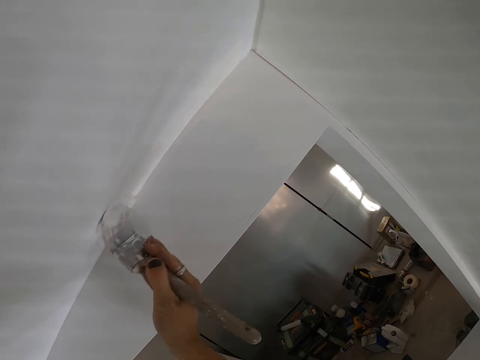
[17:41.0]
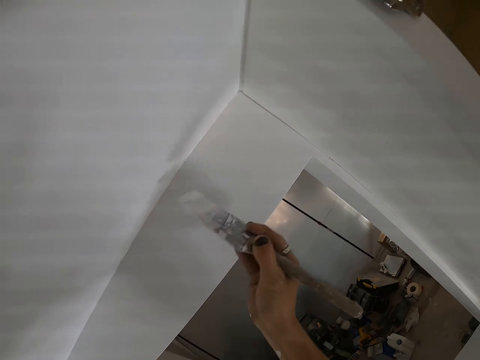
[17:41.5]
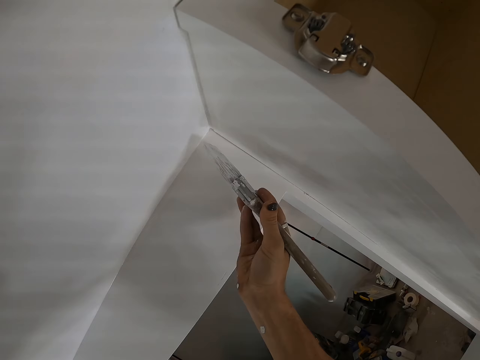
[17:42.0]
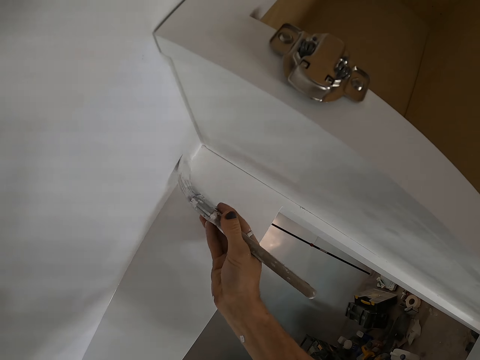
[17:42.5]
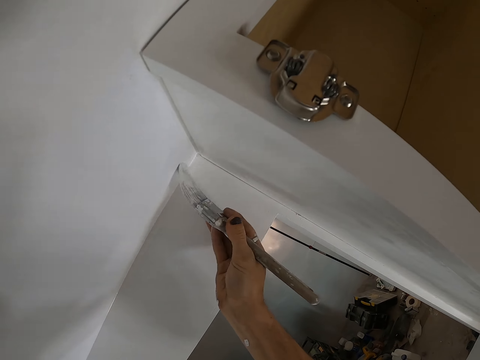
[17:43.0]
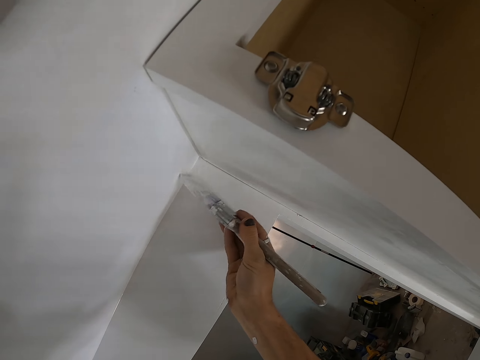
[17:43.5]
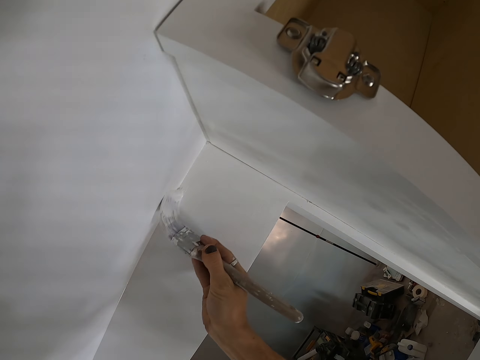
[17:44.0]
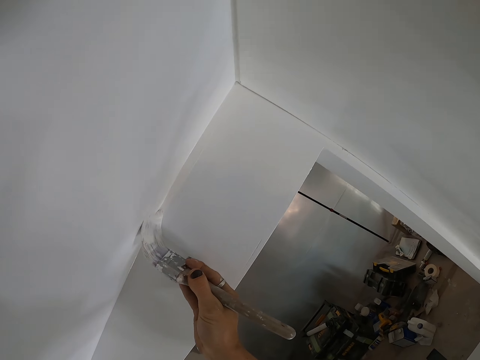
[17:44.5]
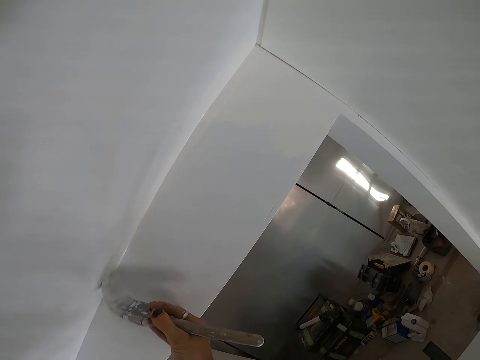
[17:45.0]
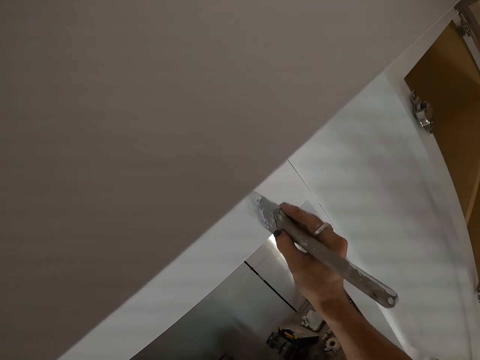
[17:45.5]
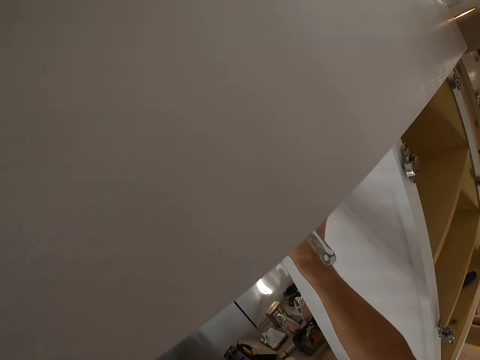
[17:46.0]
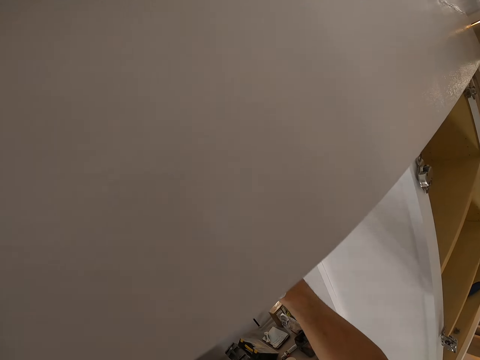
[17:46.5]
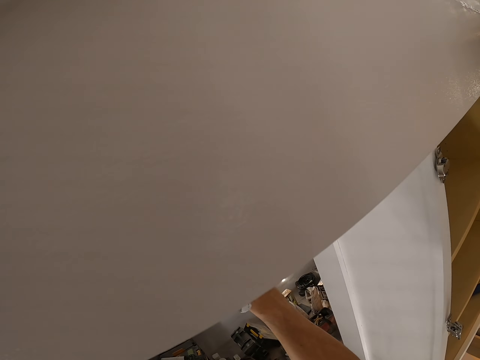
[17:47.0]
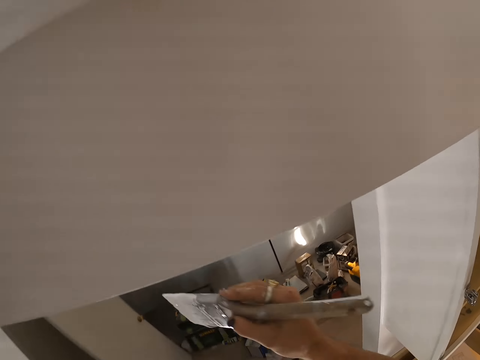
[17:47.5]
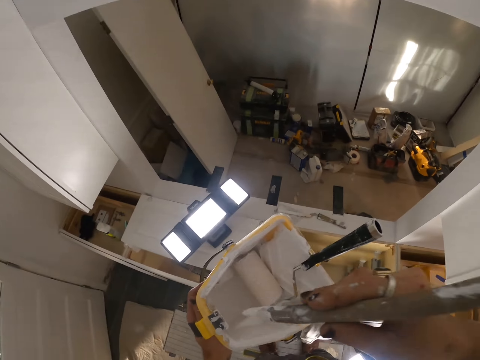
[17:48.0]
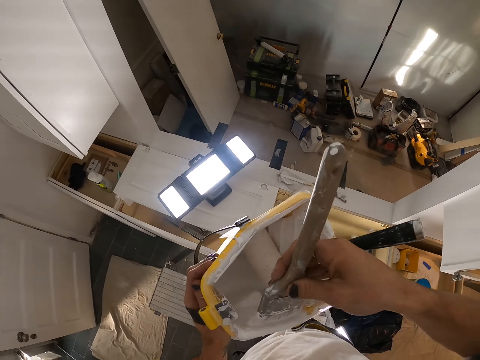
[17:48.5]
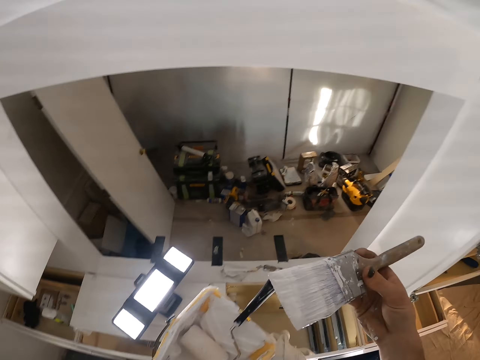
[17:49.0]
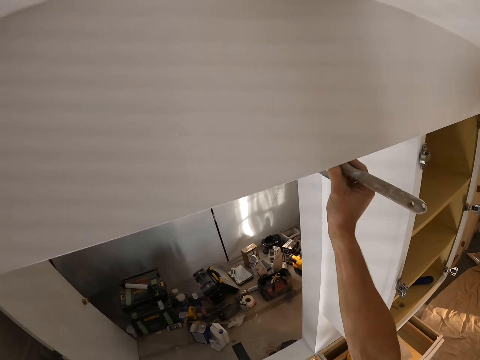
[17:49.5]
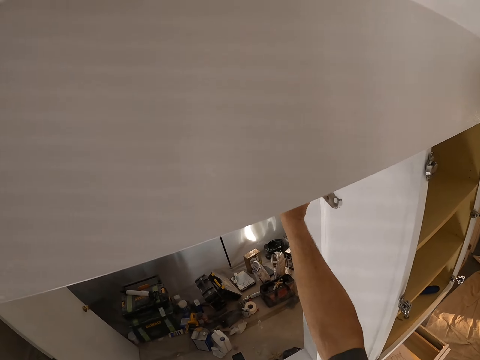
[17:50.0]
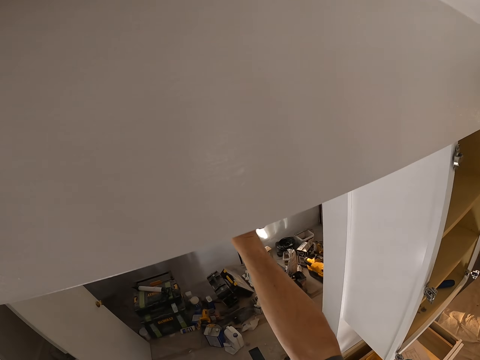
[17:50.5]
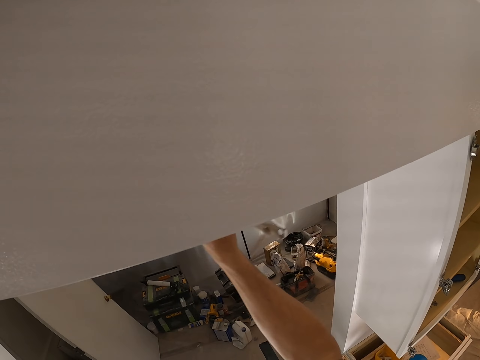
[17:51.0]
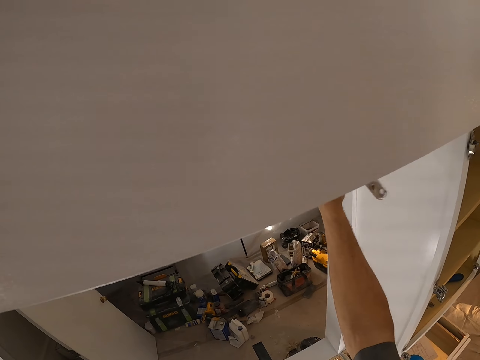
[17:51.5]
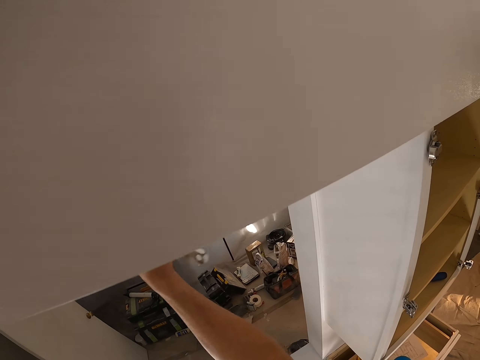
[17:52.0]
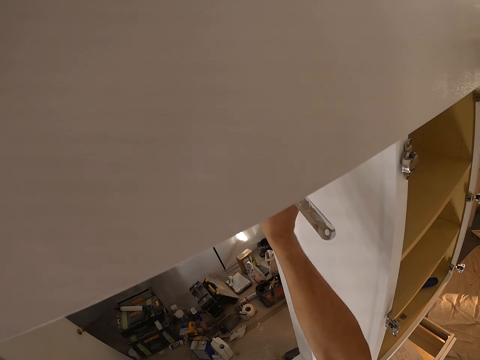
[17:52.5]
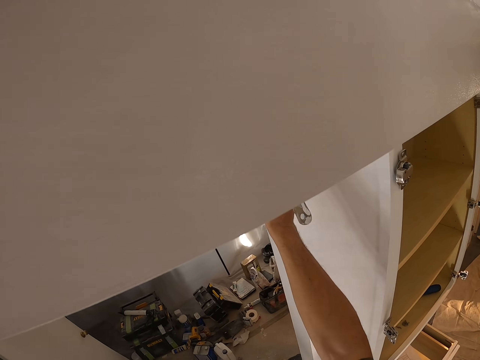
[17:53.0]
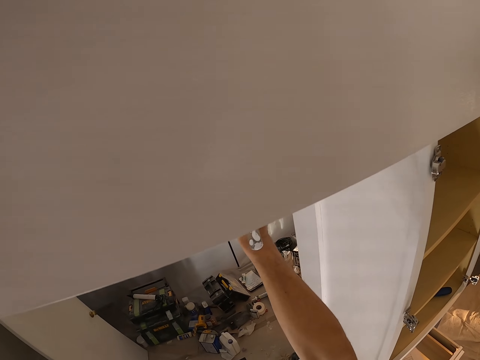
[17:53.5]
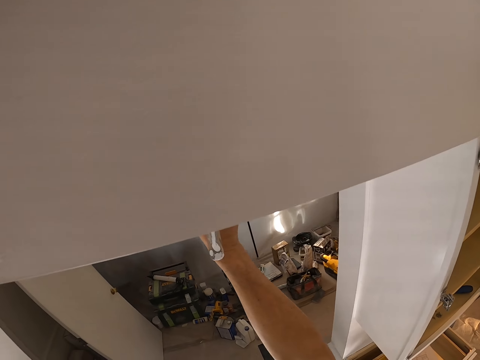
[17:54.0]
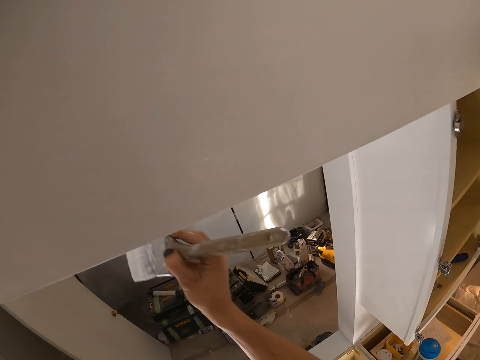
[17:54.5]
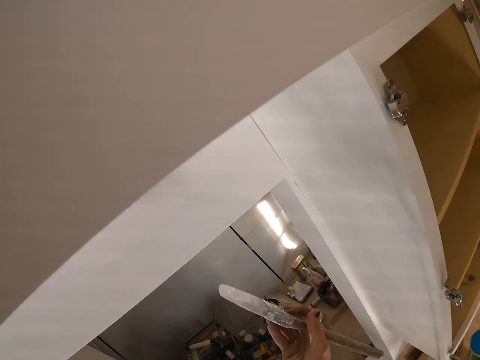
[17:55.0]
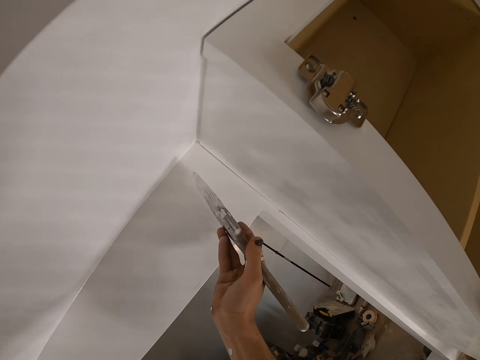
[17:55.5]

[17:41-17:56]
The camera wearer scoops paint from the paint tin. They paint the wall with a brush.

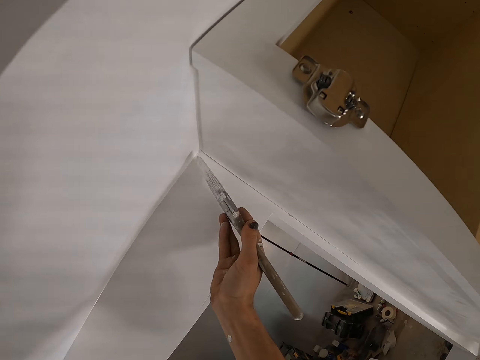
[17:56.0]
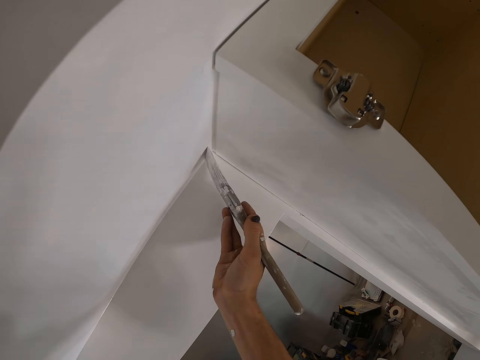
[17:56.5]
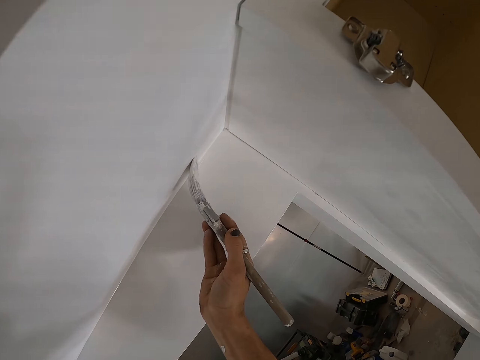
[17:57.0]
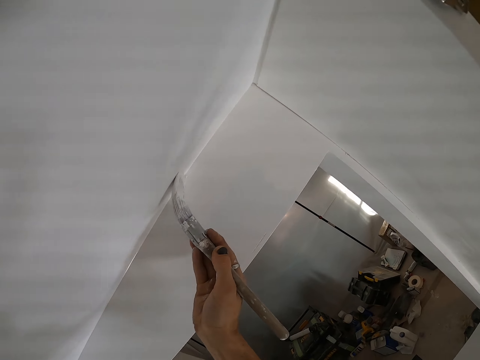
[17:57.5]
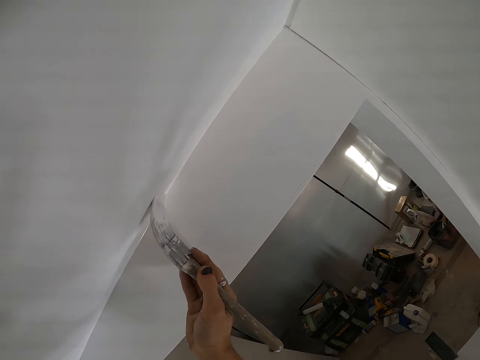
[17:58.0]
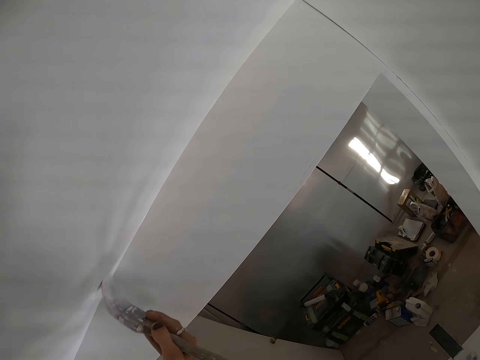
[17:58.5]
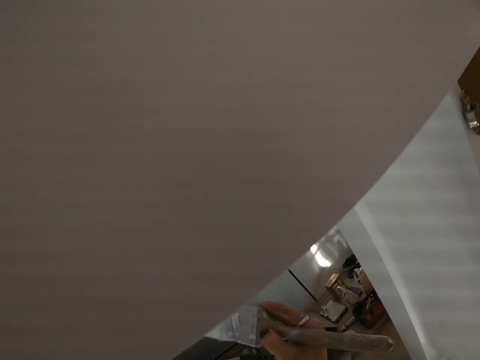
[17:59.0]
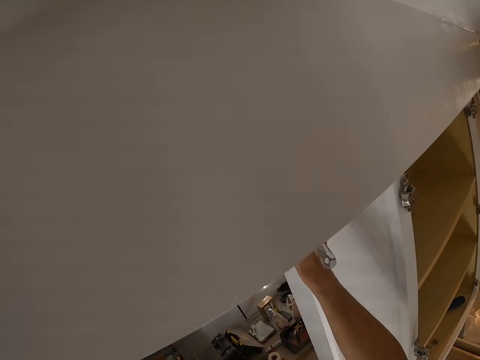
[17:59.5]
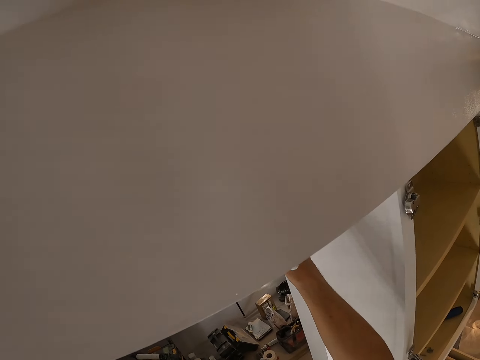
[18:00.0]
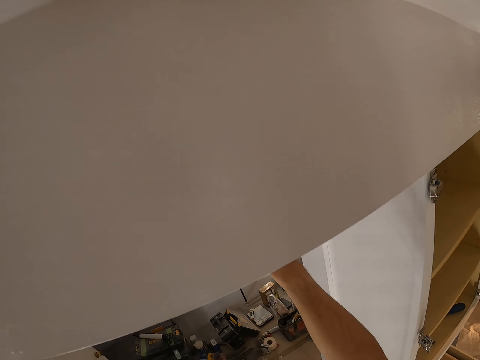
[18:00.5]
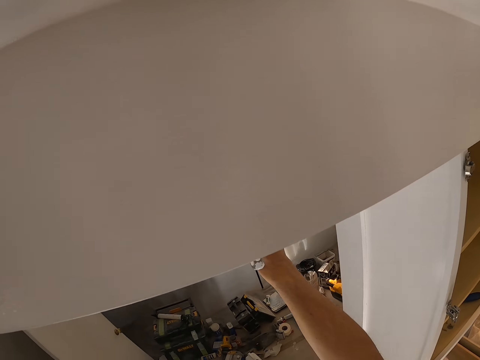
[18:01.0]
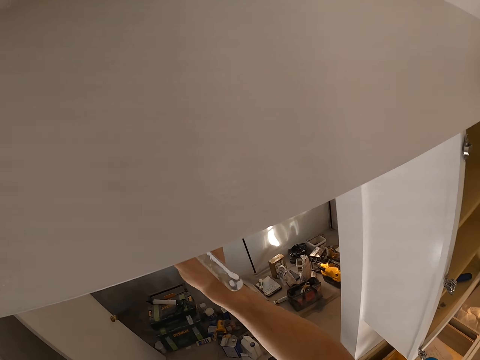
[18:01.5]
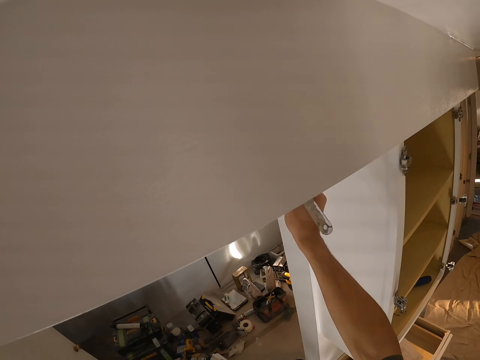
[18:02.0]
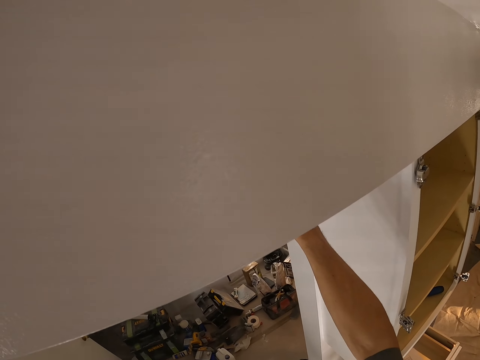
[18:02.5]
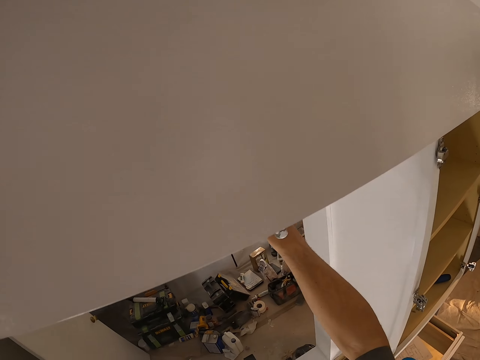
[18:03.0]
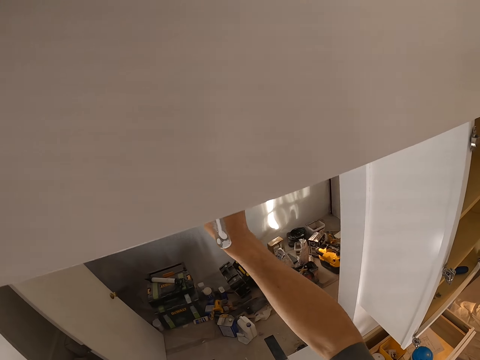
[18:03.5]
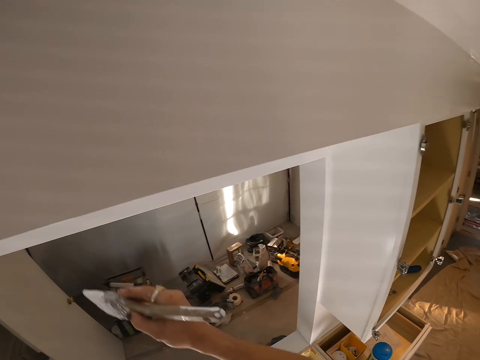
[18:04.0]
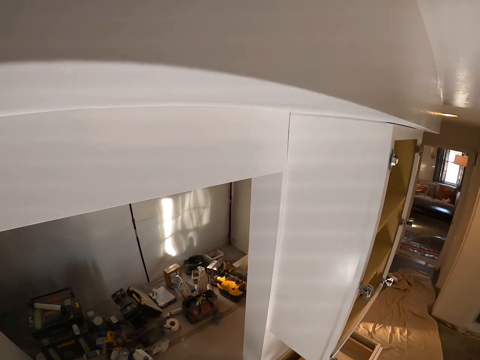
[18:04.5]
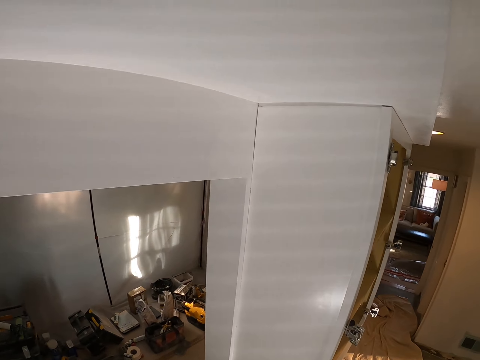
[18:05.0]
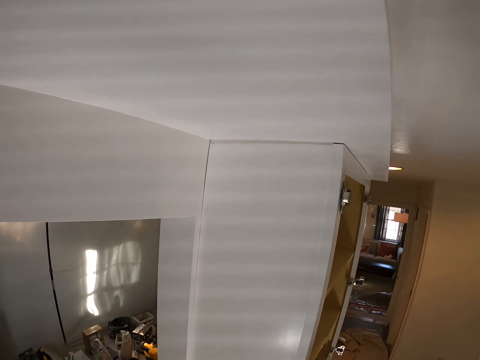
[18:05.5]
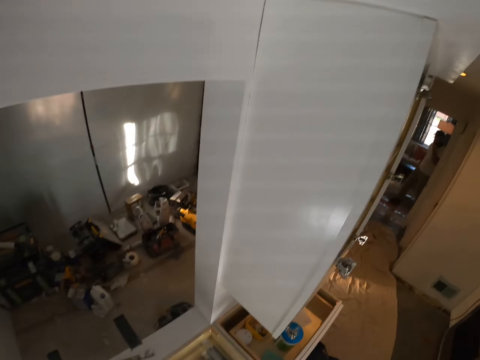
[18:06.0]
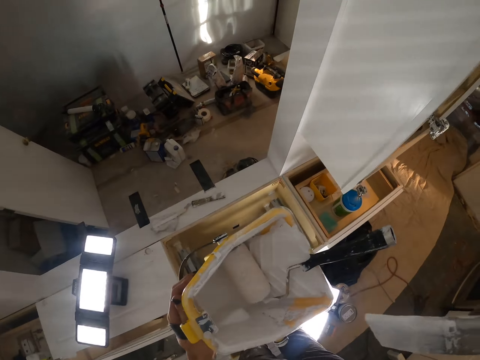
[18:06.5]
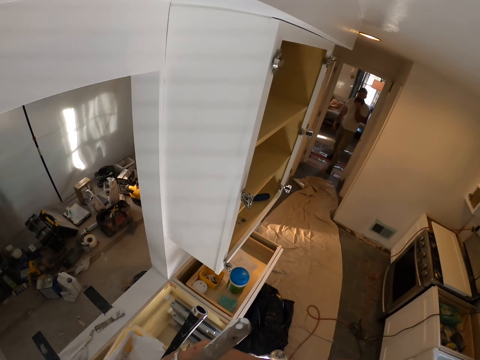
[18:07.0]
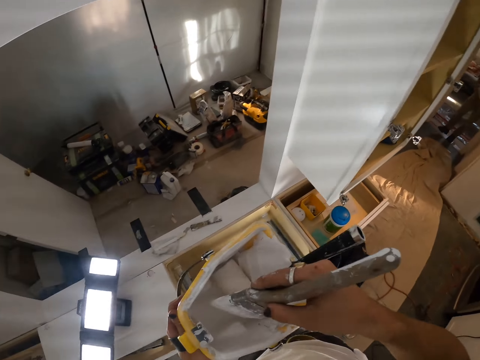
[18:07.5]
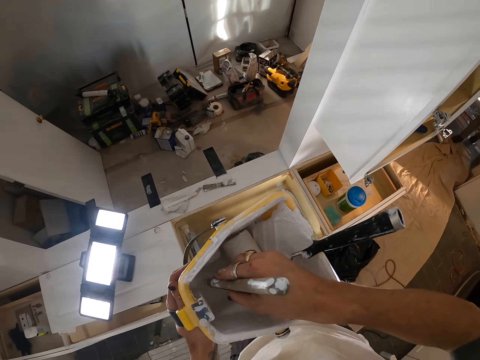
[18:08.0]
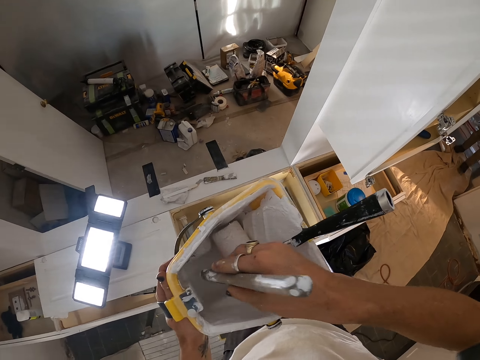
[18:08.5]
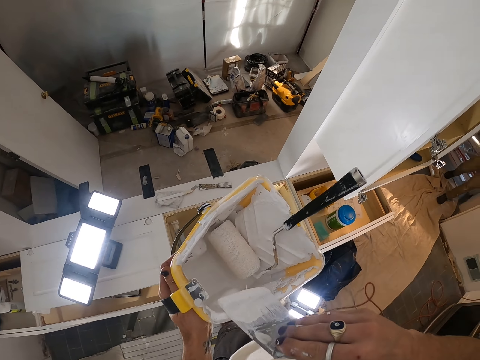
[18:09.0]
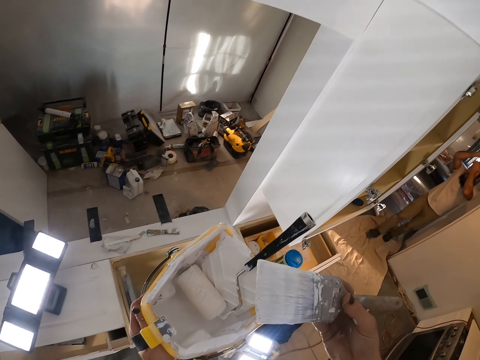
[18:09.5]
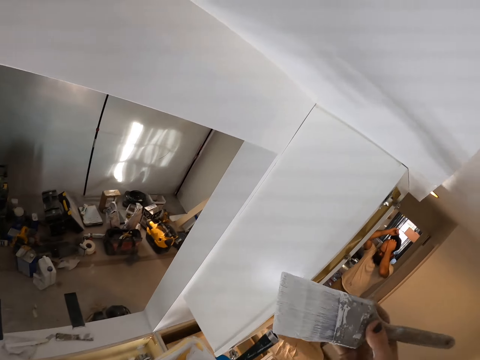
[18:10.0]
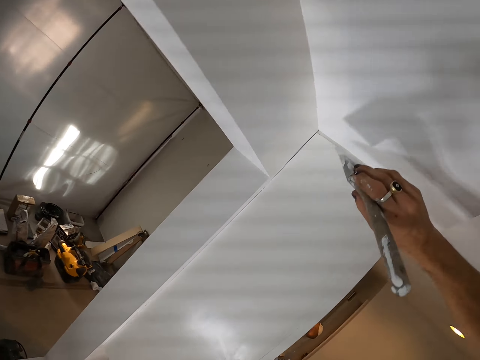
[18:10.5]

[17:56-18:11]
The camera wearer removes the brush from the wall. They scoop paint from the paint tin. They attach the brush on the paint tin and wipe the brush on the bucket.
